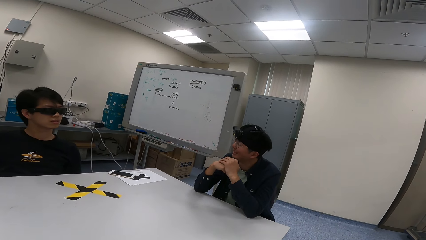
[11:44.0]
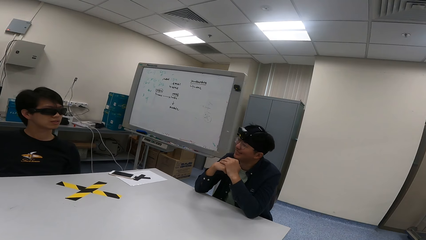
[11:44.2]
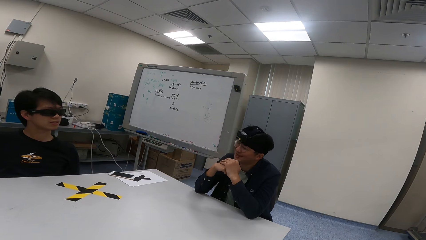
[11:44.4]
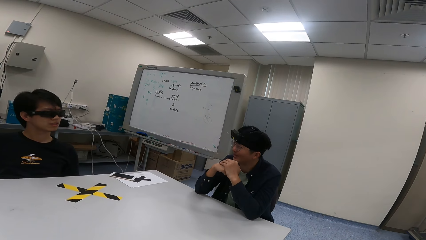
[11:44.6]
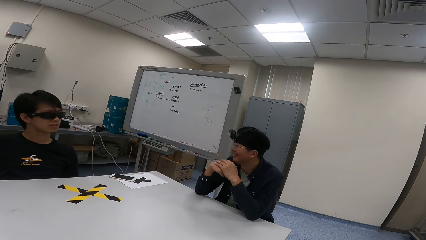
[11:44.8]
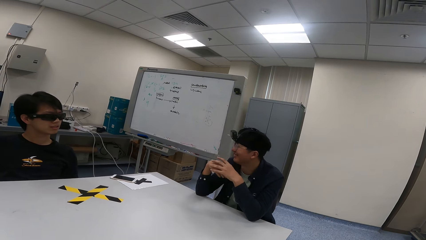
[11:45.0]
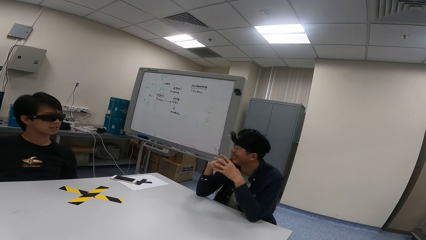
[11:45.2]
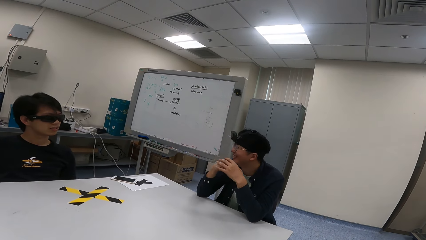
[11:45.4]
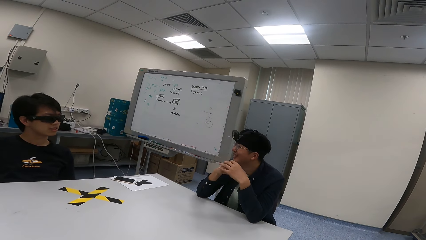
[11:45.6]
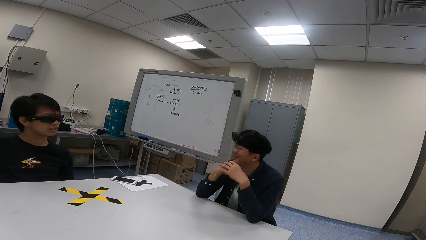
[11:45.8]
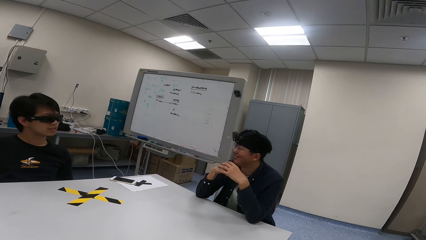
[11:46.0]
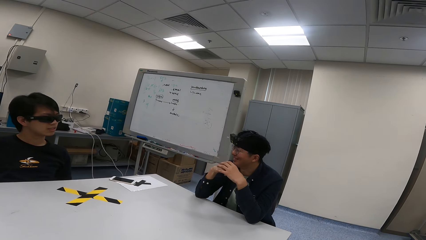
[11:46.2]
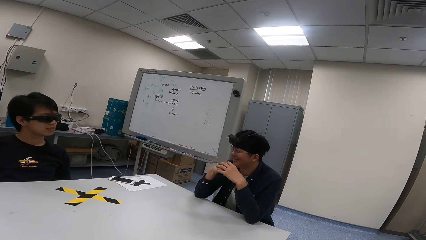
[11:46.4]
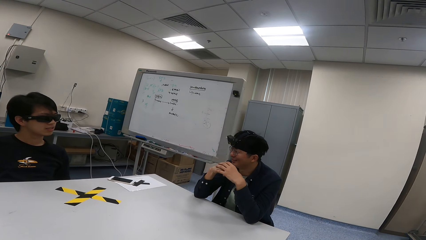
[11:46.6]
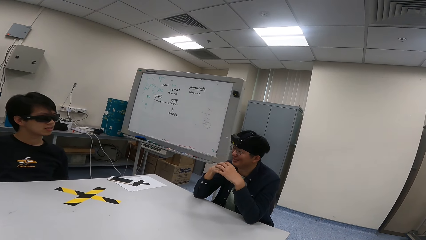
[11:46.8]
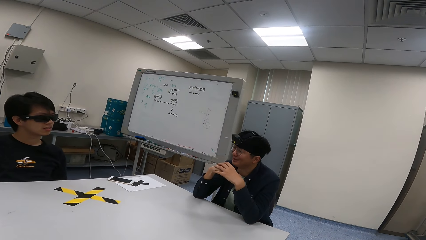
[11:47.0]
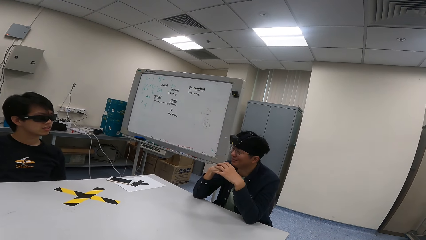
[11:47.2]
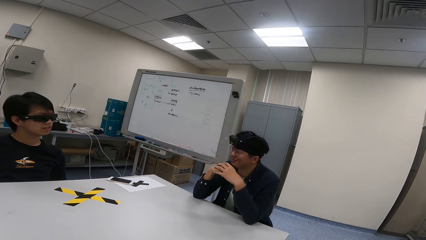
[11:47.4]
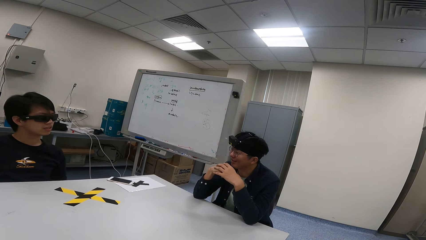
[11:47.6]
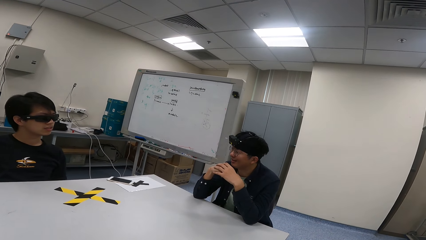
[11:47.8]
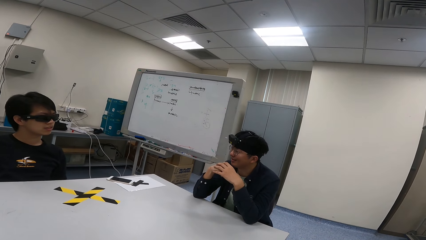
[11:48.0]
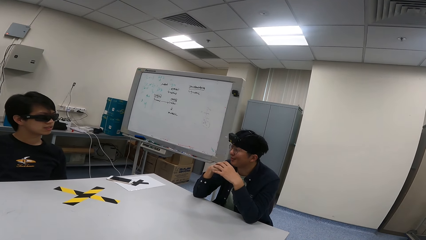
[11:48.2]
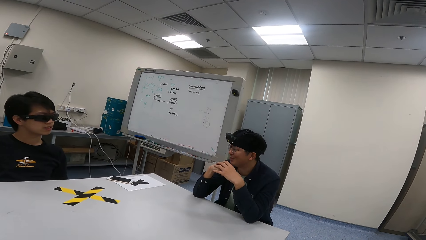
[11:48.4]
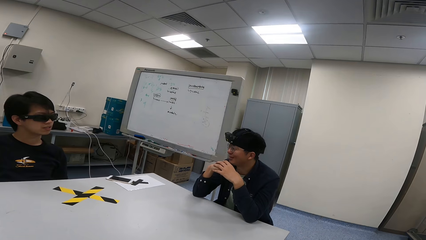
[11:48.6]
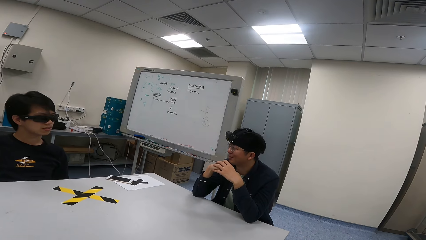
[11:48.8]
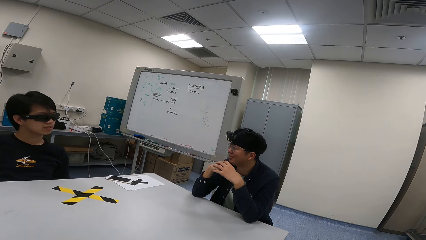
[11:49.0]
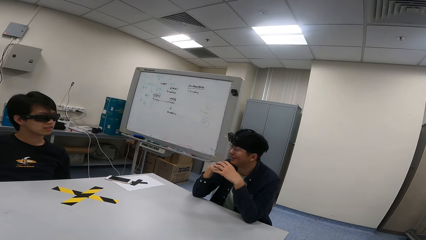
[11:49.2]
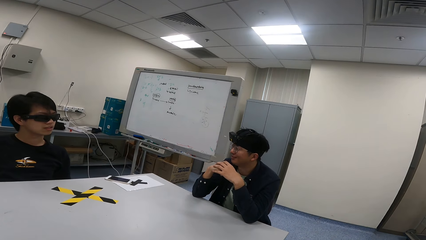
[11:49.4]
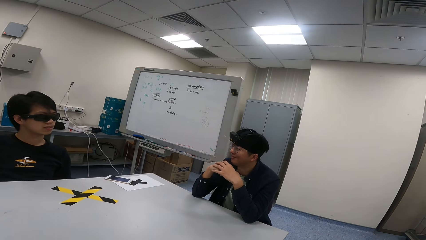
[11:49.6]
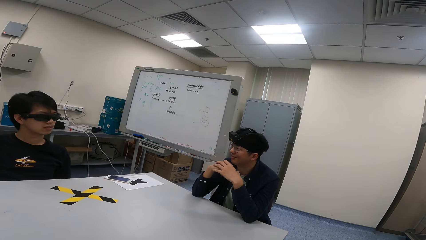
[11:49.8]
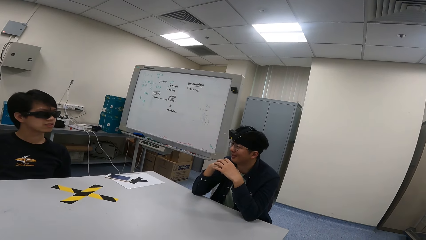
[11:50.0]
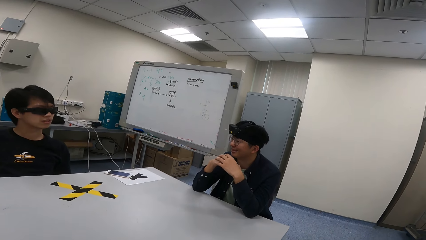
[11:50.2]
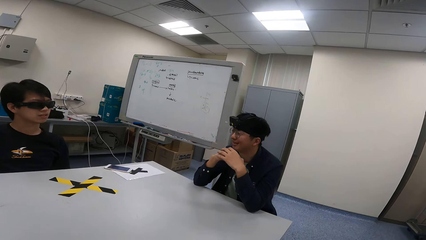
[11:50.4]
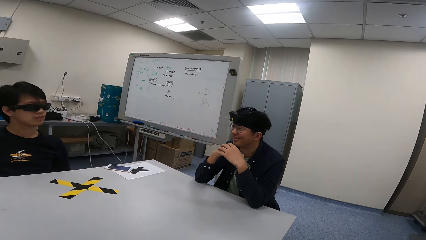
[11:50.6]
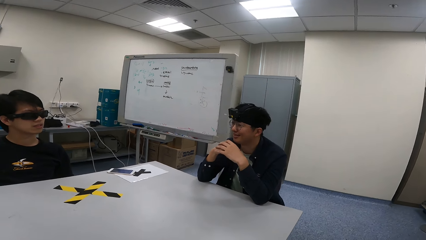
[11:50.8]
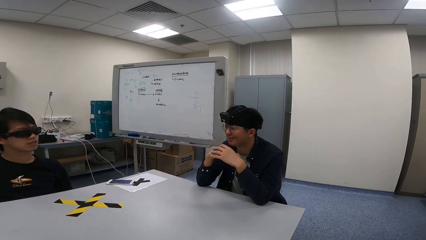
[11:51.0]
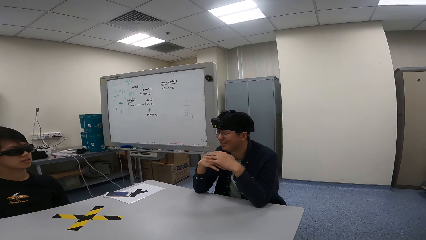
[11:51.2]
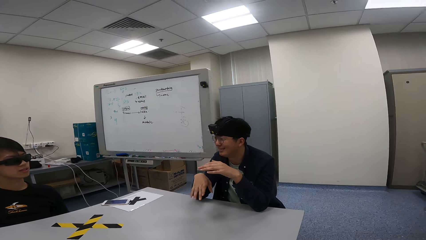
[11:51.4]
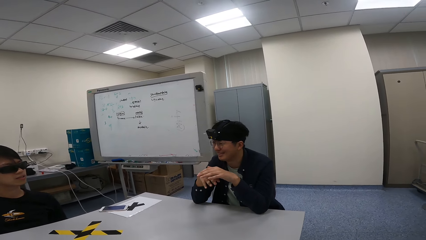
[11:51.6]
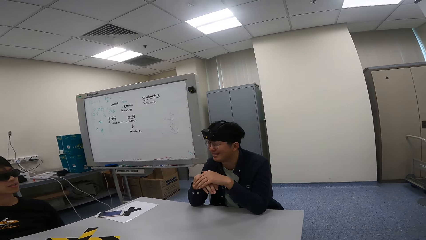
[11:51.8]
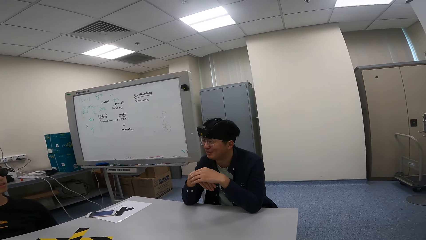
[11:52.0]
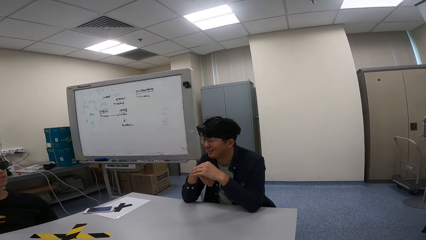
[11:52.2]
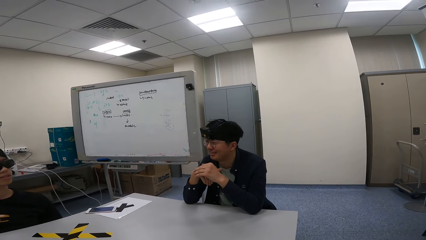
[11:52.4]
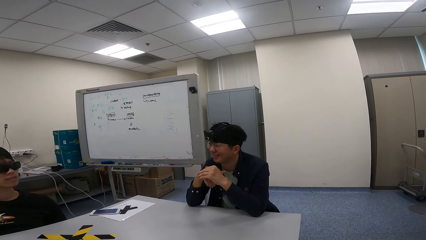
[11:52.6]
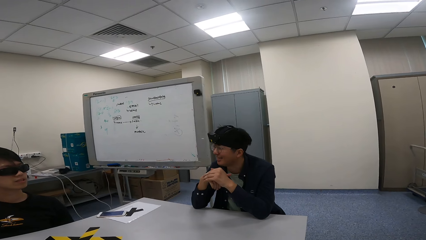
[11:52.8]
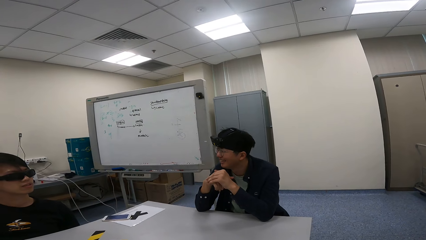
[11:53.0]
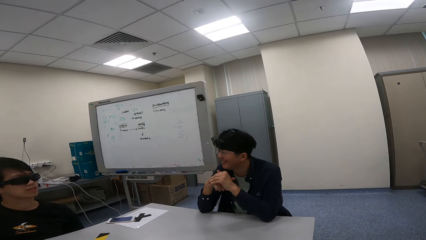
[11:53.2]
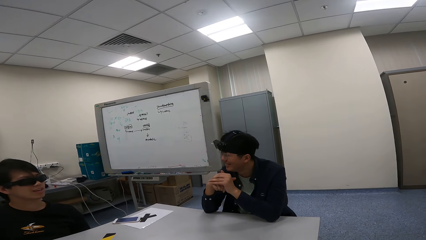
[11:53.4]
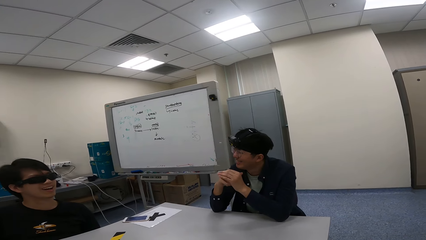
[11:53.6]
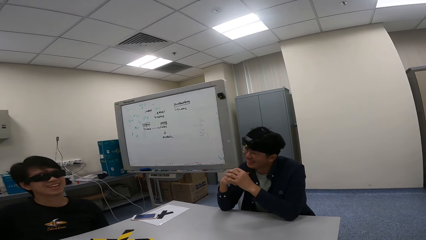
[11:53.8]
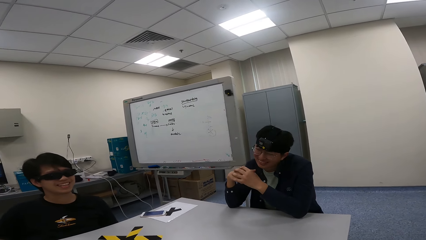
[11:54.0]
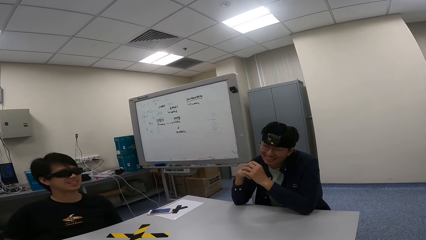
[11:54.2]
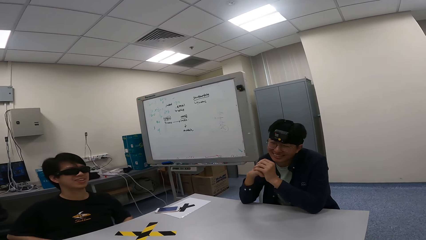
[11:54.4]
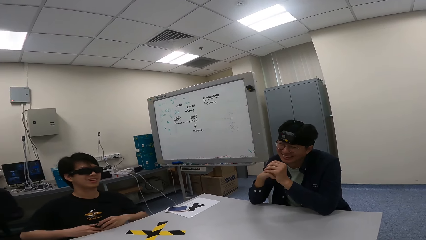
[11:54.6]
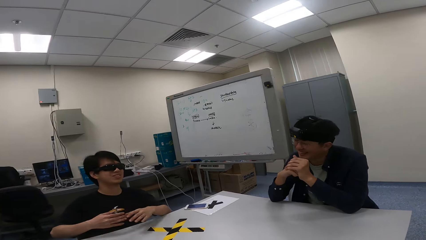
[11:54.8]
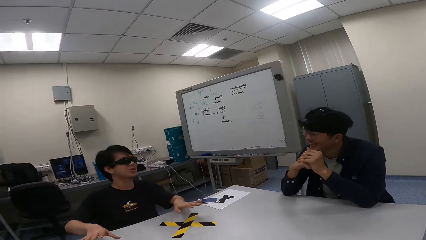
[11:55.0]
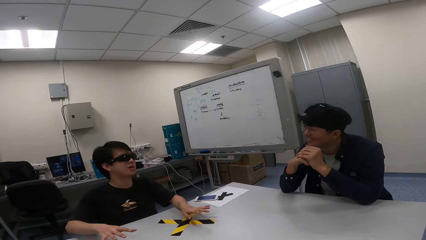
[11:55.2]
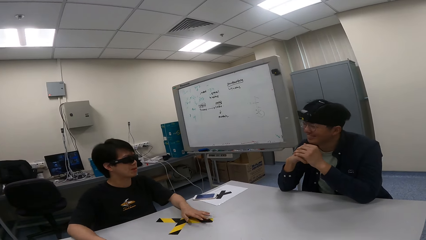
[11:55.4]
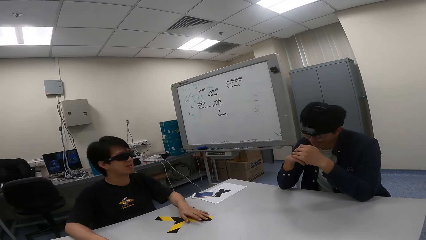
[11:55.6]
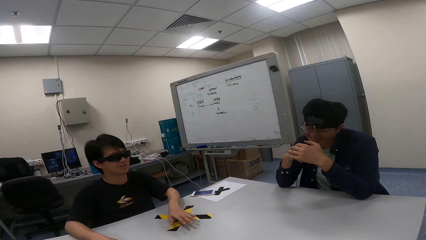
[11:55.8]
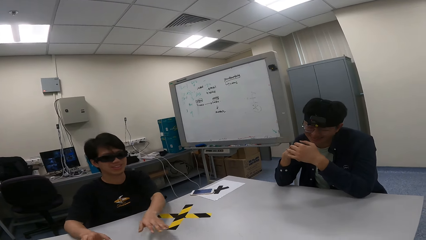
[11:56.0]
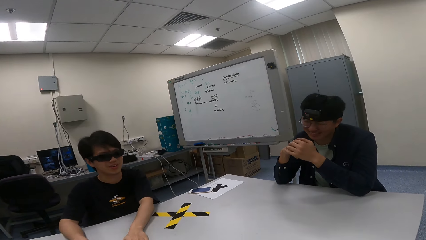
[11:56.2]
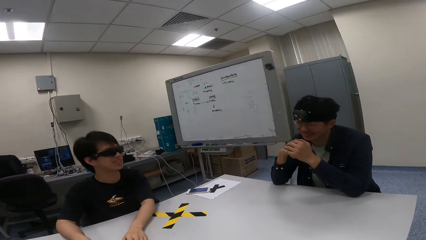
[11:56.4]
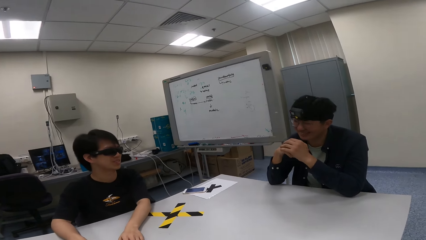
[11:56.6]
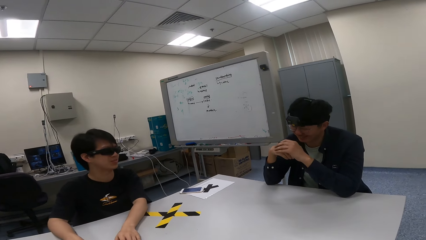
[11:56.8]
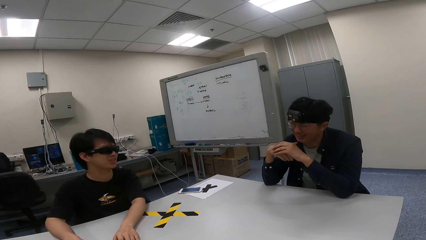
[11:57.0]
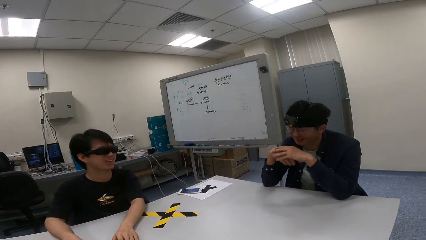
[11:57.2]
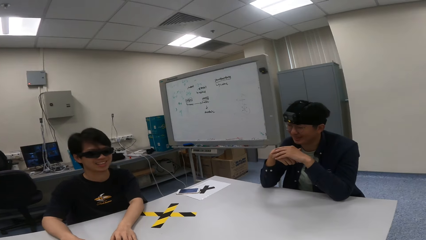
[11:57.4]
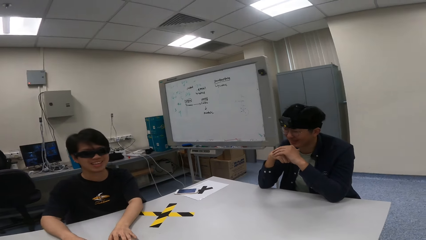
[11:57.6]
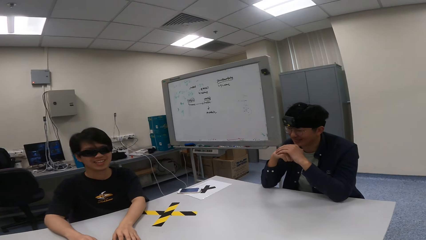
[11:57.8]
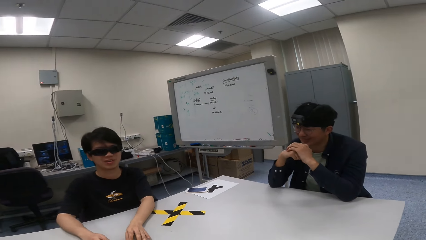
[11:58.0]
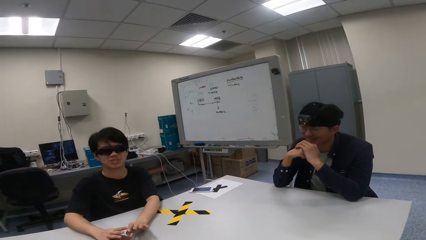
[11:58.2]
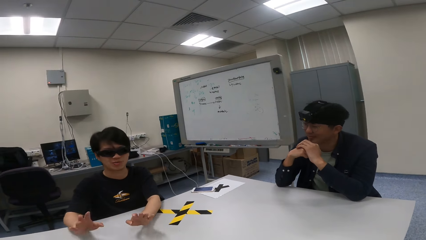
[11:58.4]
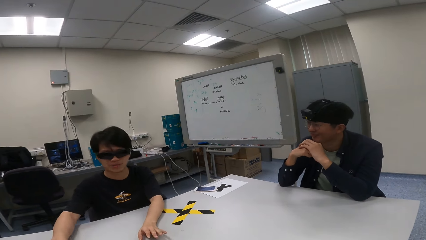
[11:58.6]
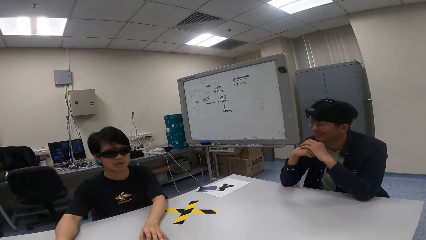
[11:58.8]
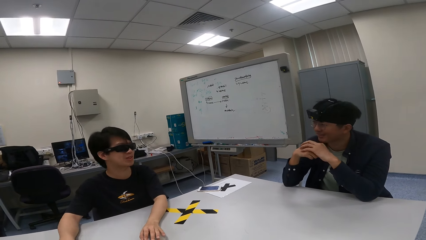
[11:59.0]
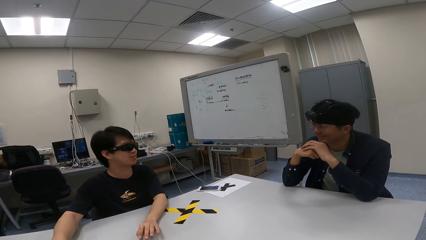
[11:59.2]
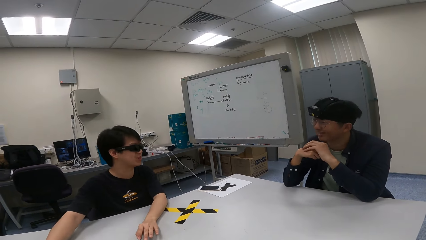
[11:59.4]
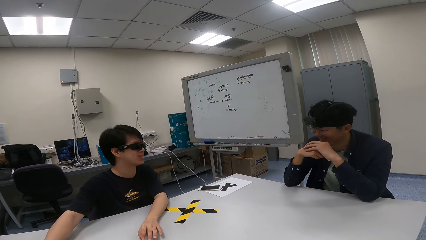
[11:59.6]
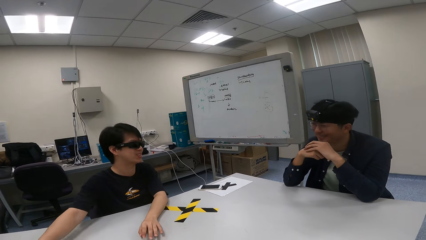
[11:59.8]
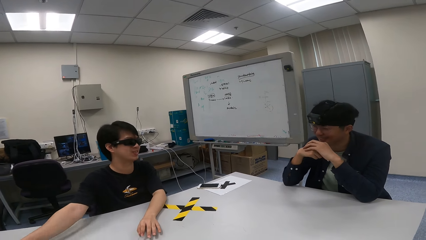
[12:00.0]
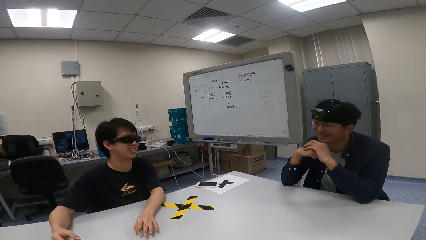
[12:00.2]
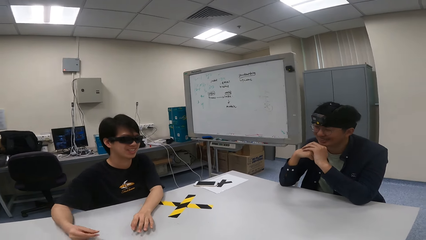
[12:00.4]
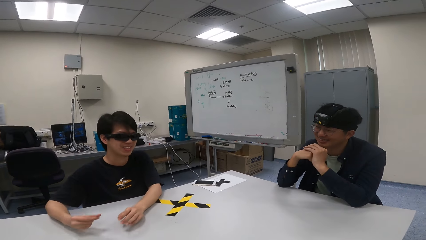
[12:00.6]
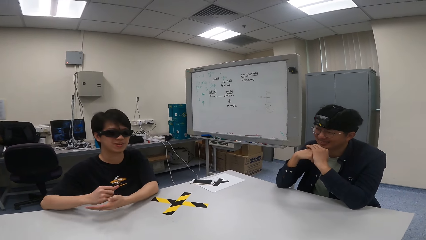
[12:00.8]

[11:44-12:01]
A person laughs. The person looks at another person. The other person shows hand gestures.
